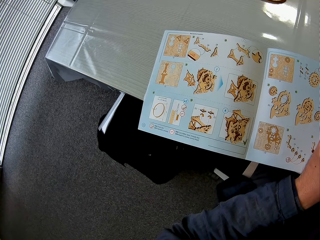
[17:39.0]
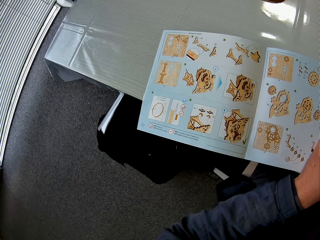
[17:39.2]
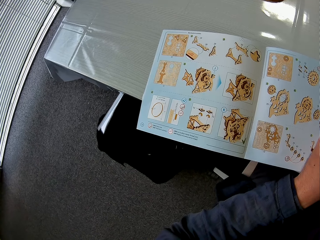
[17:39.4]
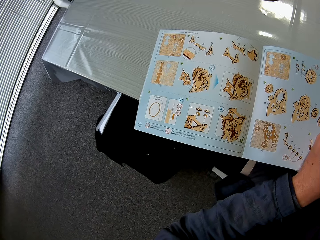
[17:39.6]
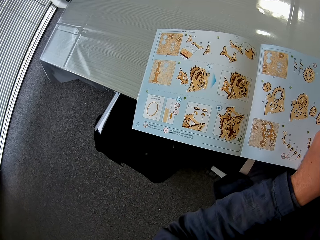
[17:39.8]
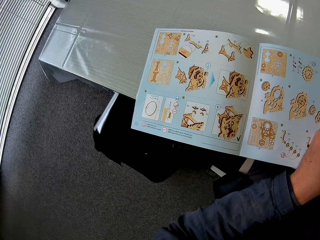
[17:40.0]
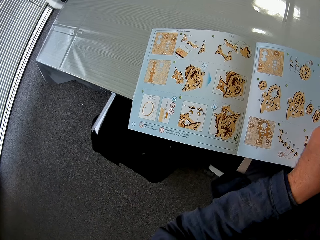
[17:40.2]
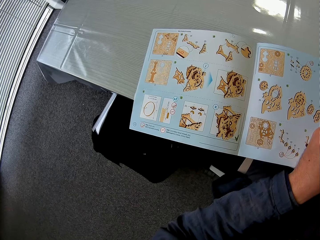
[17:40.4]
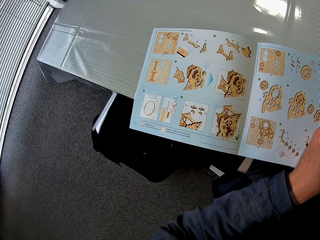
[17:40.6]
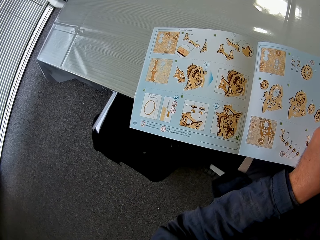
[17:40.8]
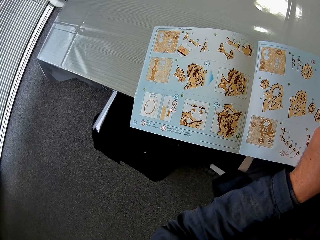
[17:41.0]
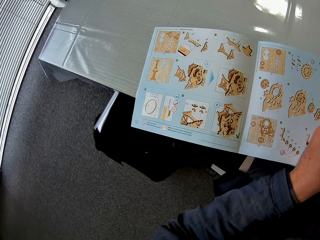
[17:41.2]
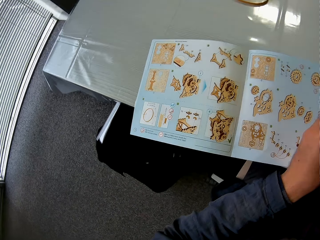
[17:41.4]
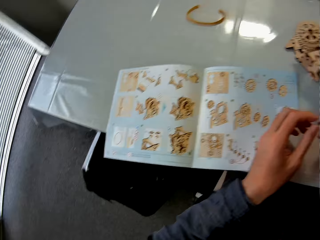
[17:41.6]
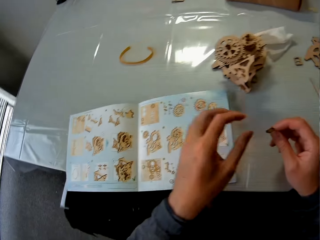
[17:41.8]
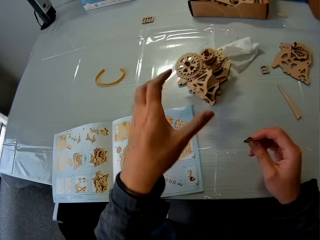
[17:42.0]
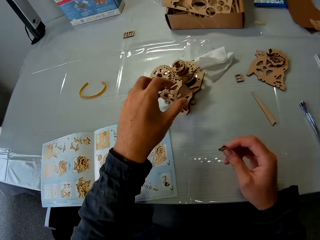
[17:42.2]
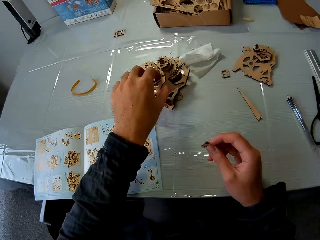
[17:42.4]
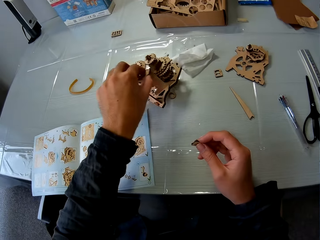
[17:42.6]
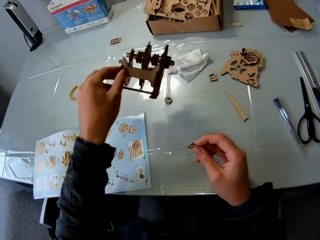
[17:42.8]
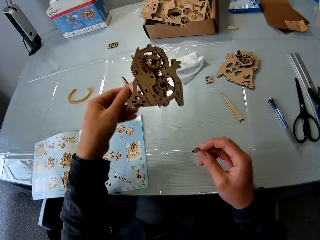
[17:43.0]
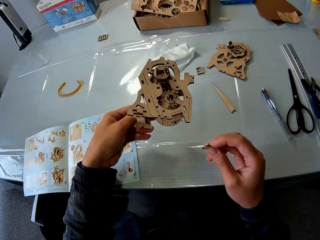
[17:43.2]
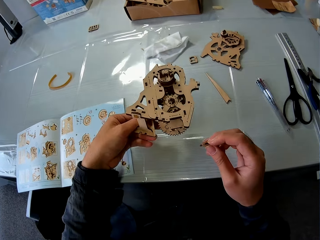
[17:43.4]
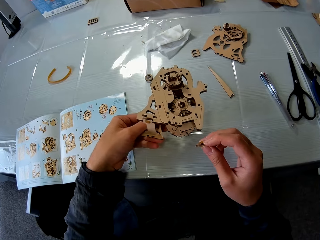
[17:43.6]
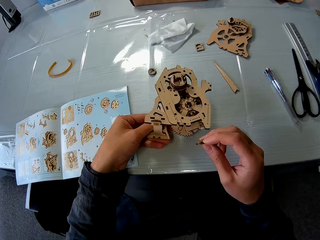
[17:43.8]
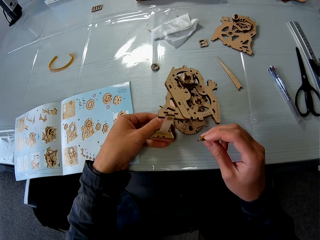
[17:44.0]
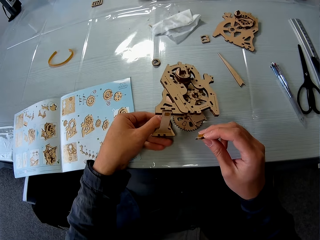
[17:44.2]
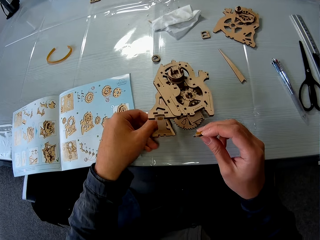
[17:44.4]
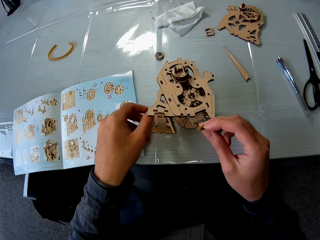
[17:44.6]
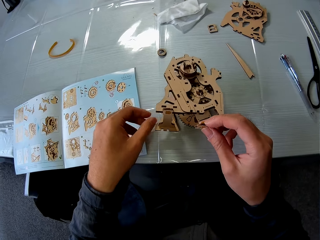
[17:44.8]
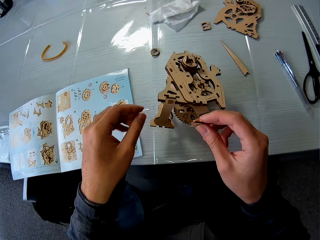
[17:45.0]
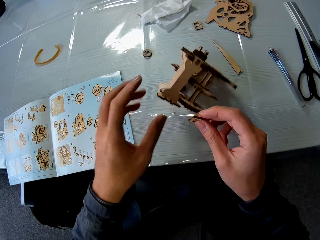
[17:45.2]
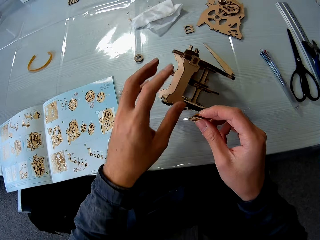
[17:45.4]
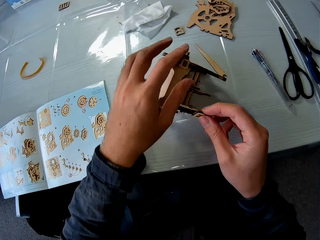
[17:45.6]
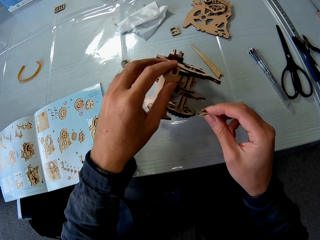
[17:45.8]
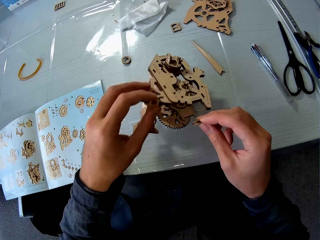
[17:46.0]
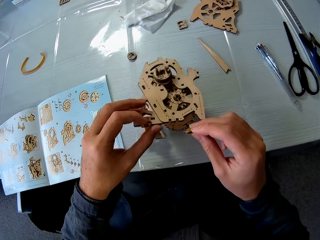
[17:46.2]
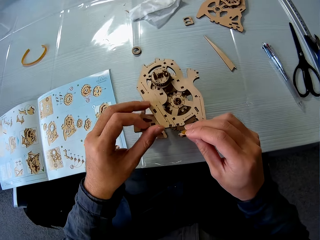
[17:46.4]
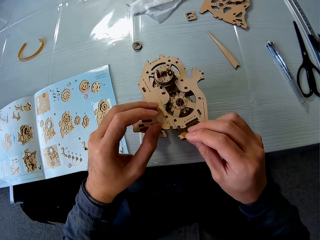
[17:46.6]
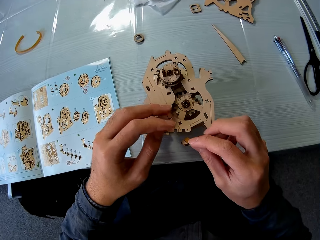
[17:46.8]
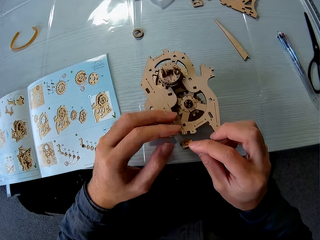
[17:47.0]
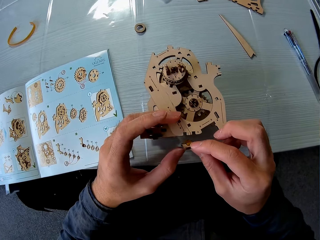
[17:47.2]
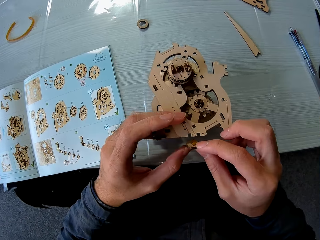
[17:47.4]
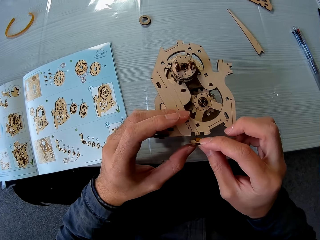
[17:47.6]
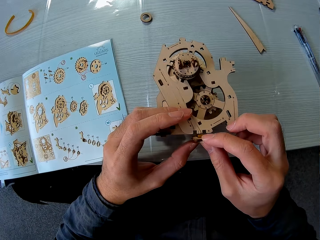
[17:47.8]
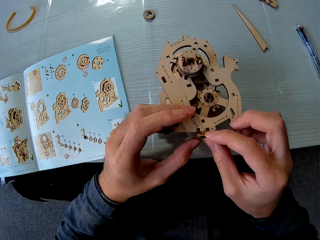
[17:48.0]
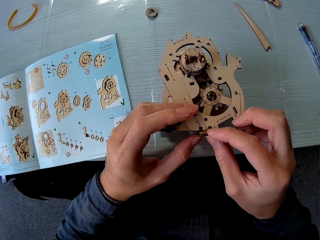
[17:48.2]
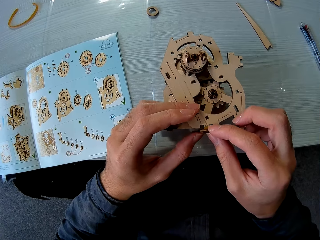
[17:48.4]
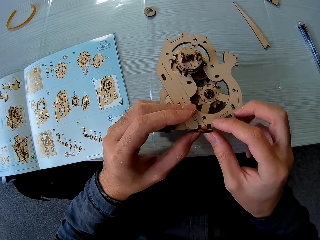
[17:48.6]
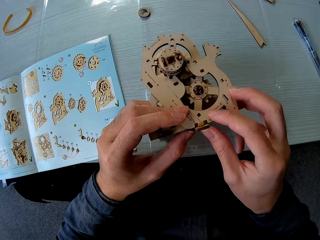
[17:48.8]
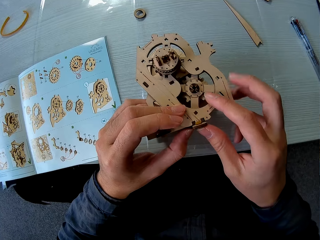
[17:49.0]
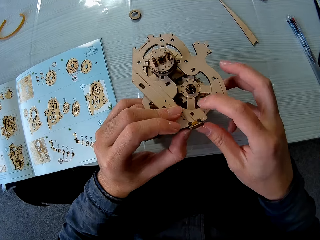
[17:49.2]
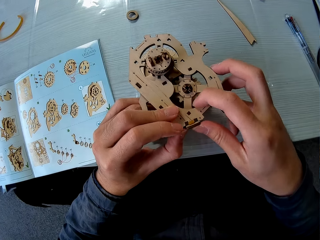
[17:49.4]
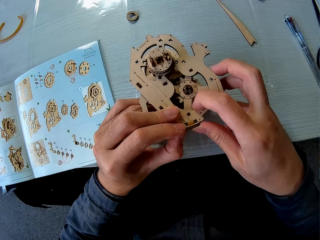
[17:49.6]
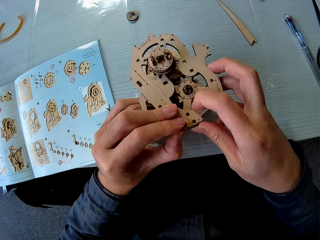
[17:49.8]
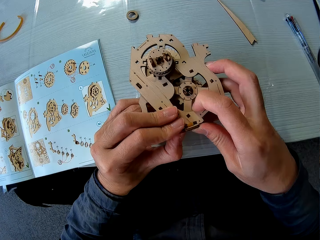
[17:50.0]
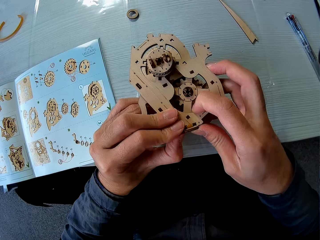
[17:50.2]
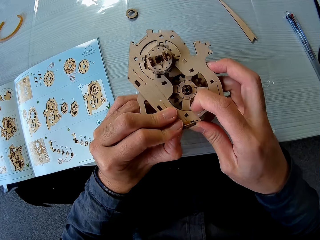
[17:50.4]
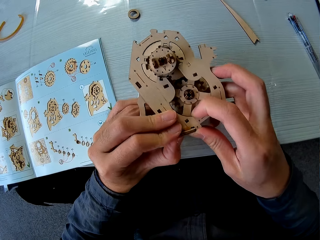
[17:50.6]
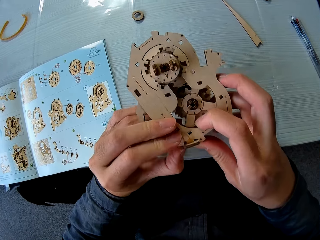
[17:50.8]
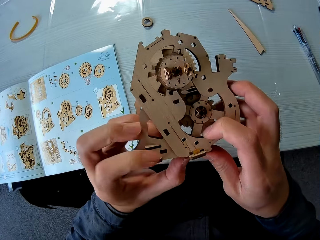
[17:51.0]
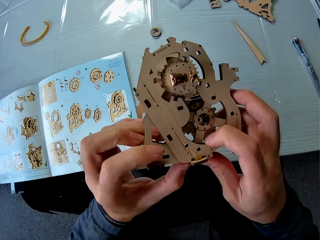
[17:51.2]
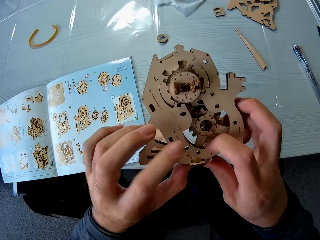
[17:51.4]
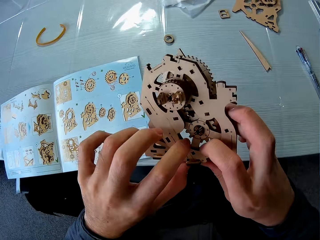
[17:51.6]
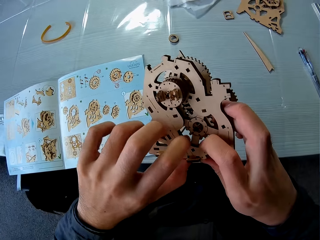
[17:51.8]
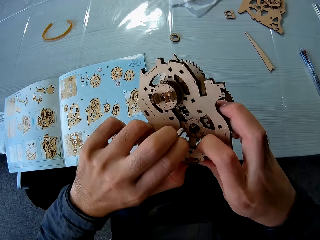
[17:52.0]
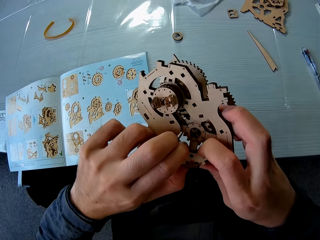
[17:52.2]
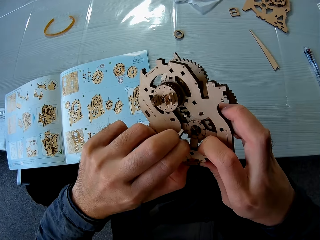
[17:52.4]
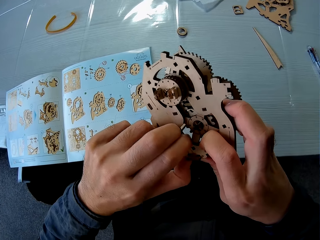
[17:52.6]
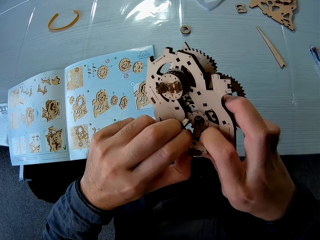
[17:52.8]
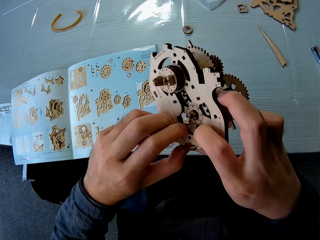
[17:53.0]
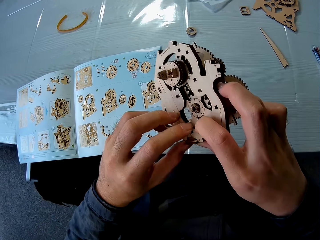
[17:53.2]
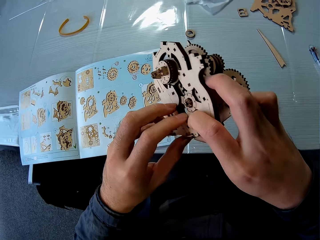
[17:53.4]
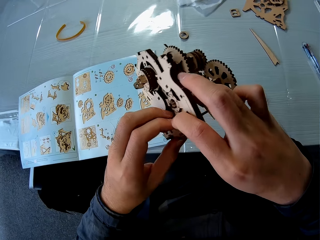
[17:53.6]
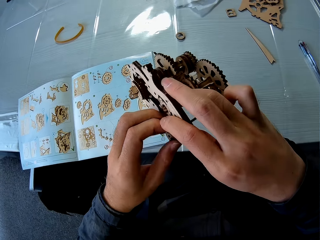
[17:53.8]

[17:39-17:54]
The camera wearer changes direction. They stare. They hold the stem gear. They take the gear box from the table. They hold up the stem gear. They drop the gear close to him on the table. They fix the piece on the gear box. They hold up the stem gear.

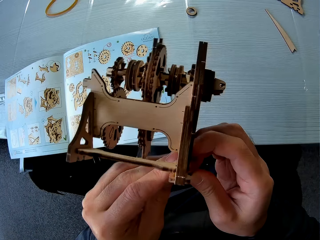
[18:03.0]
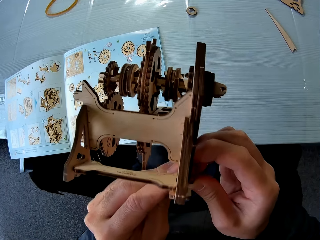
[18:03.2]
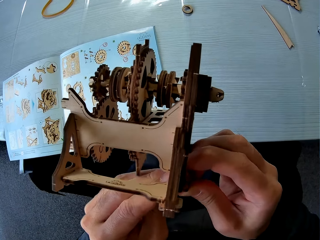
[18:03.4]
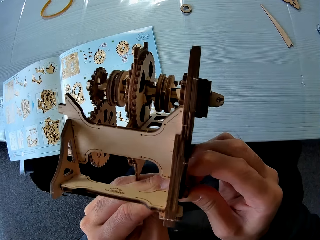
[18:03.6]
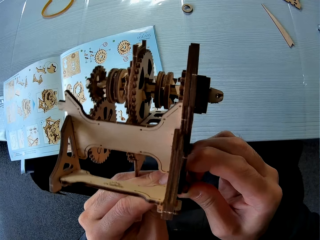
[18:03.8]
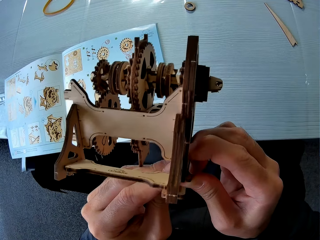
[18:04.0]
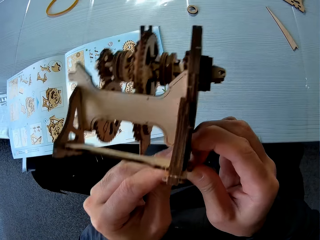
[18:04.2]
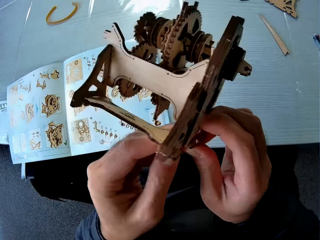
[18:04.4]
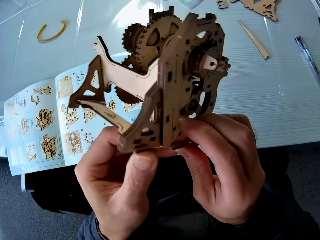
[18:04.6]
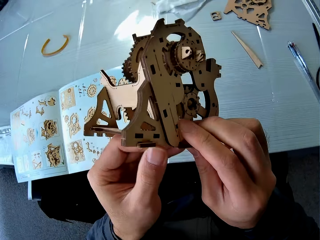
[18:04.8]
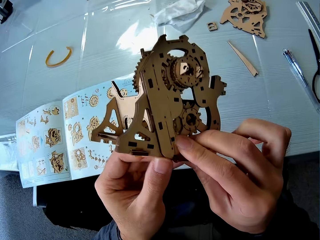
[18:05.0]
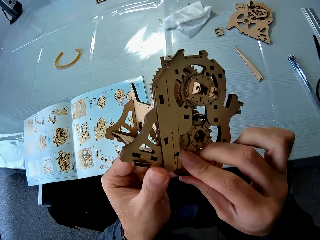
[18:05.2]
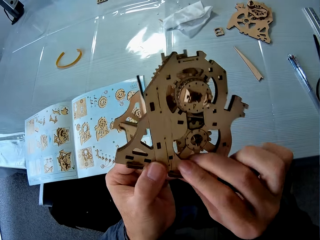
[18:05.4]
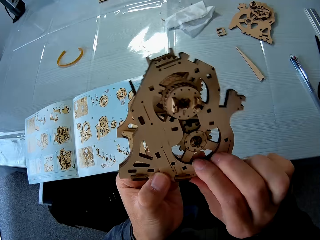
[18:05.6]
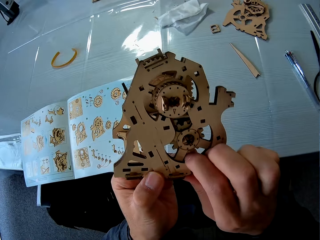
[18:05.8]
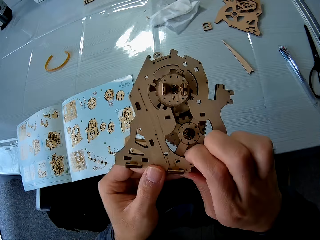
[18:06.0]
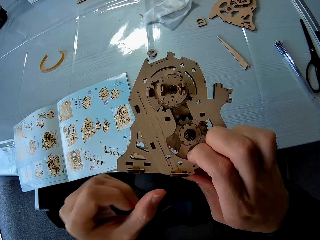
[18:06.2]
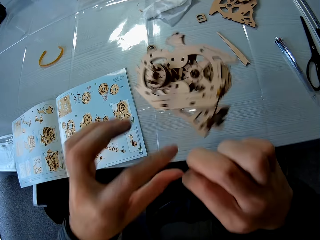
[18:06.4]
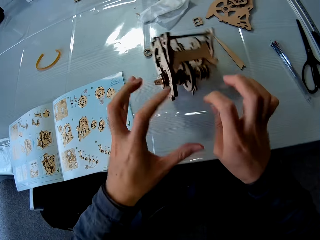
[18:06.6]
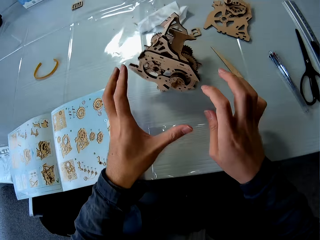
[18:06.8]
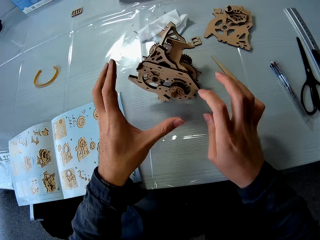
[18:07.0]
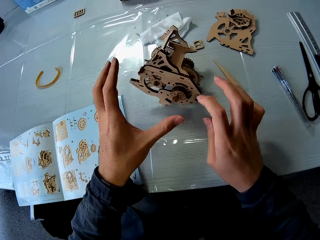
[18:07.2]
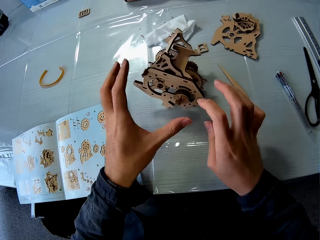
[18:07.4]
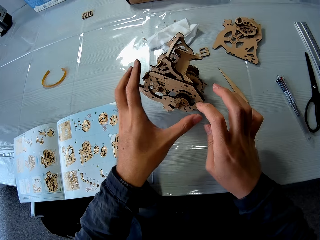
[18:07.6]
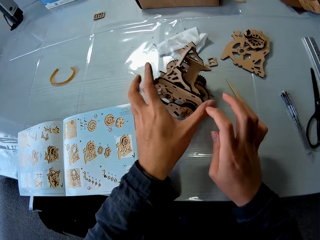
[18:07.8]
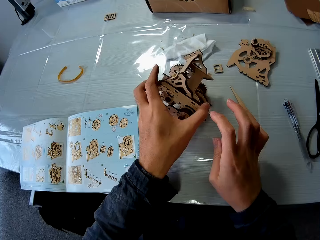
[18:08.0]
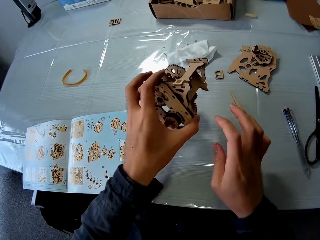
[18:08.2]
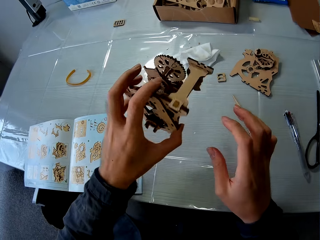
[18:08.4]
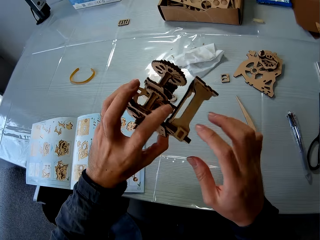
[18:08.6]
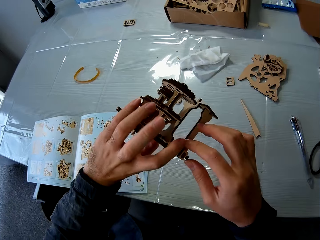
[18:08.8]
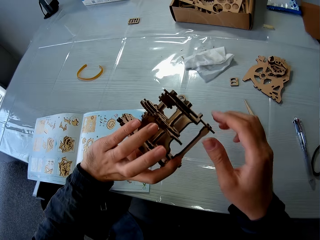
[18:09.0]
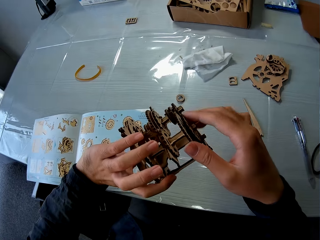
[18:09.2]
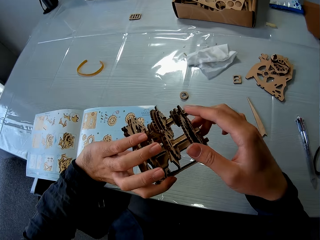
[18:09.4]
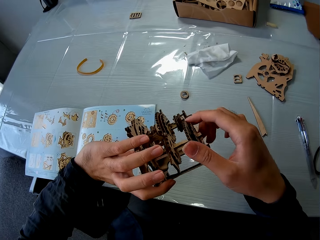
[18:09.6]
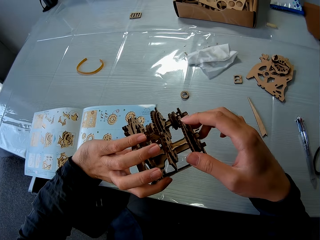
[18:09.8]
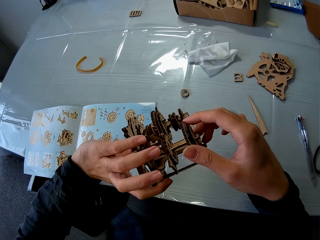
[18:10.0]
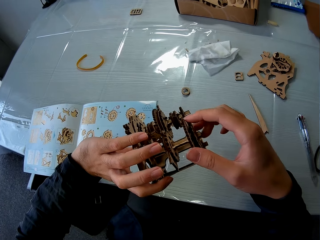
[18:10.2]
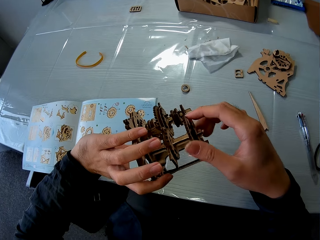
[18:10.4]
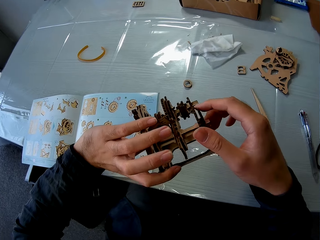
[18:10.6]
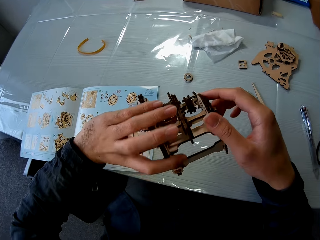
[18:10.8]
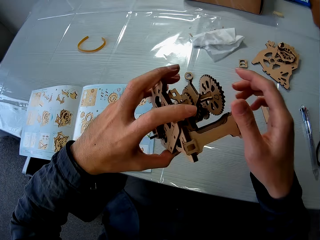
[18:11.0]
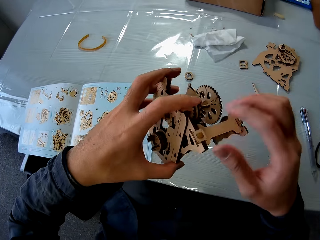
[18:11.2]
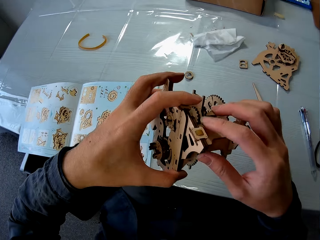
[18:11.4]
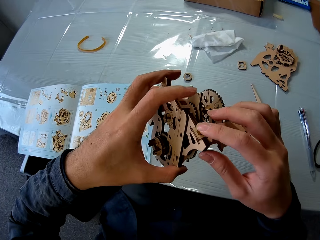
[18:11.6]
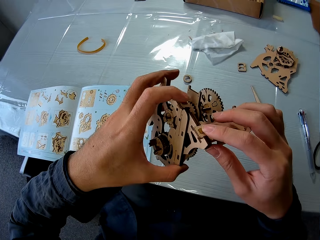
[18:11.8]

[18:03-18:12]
The camera wearer presses the stem gear. They drop the gear box on the table. They pick up the gear box from the table. They hold up the stem gear.
